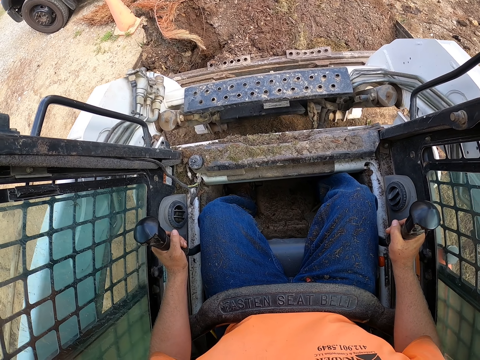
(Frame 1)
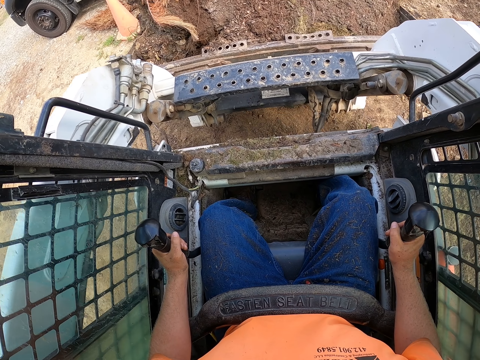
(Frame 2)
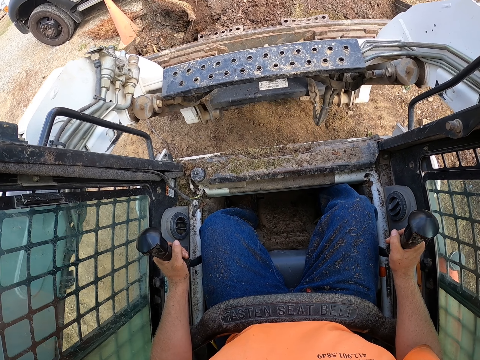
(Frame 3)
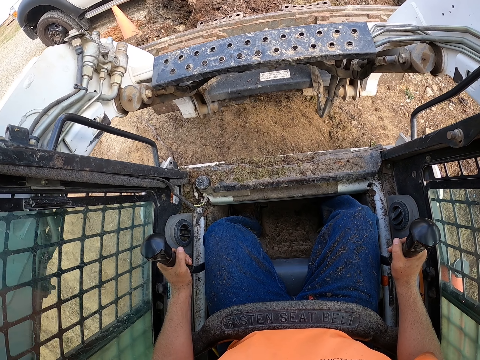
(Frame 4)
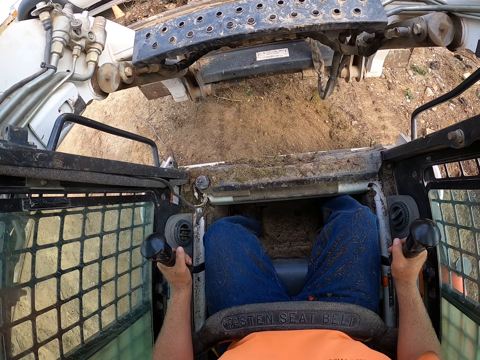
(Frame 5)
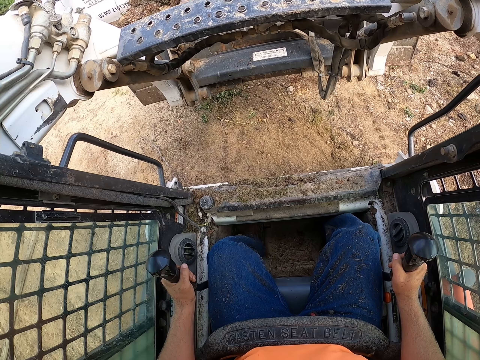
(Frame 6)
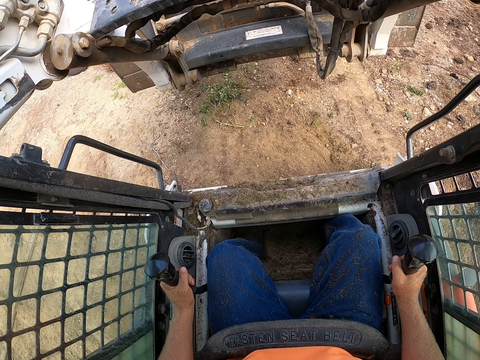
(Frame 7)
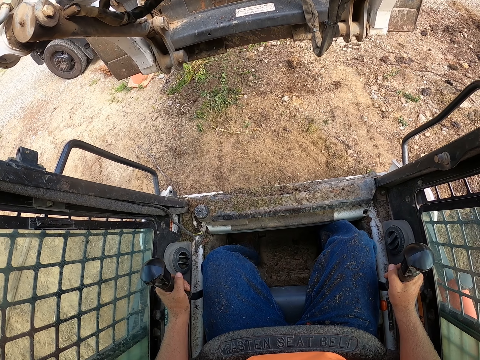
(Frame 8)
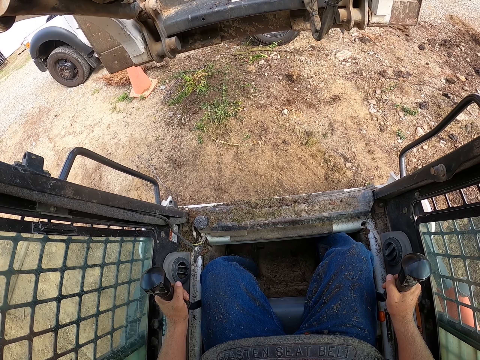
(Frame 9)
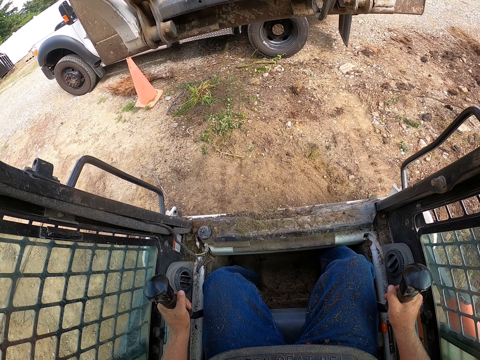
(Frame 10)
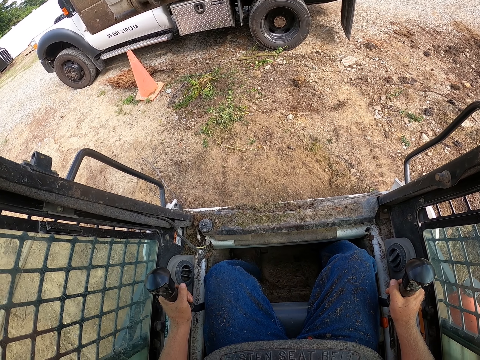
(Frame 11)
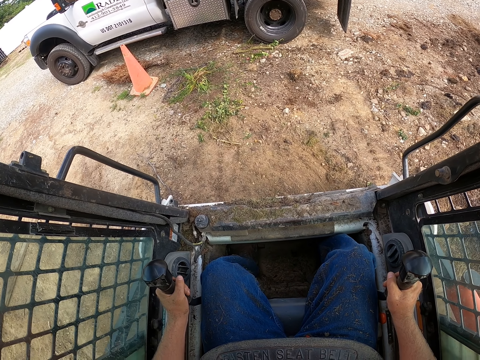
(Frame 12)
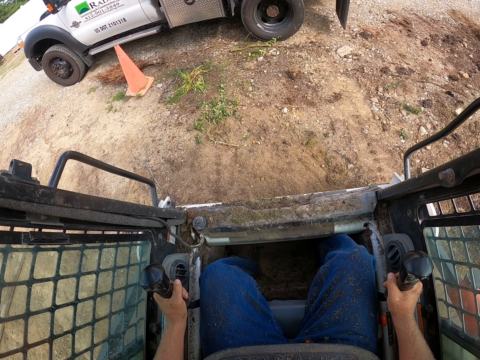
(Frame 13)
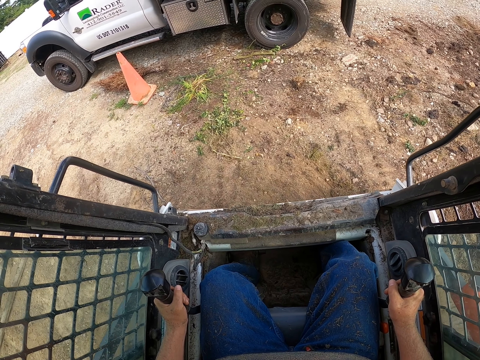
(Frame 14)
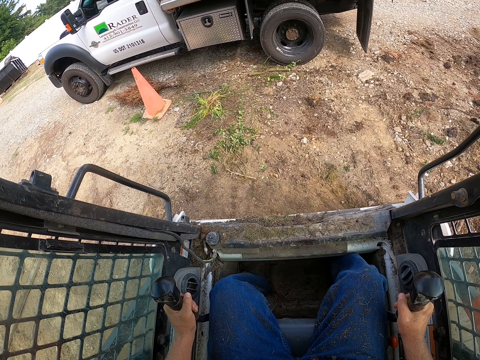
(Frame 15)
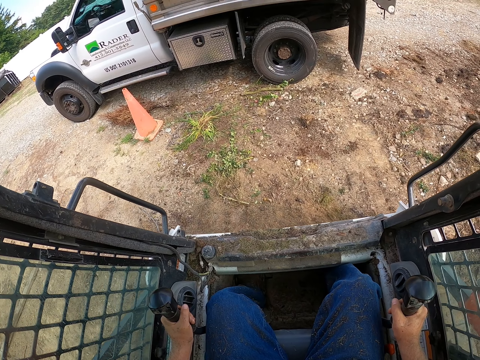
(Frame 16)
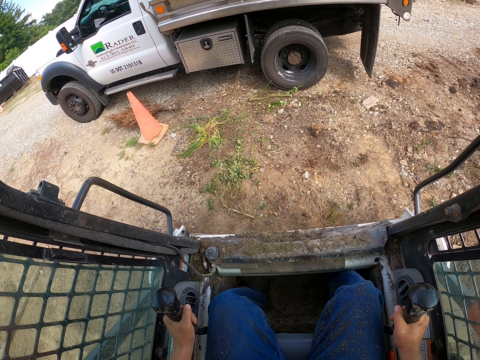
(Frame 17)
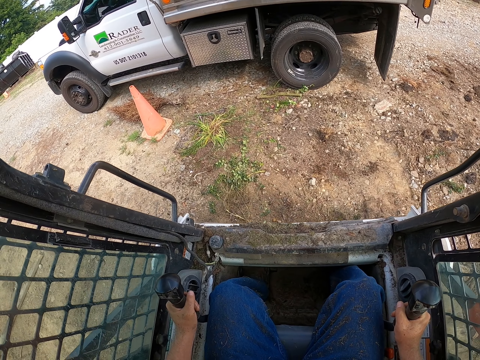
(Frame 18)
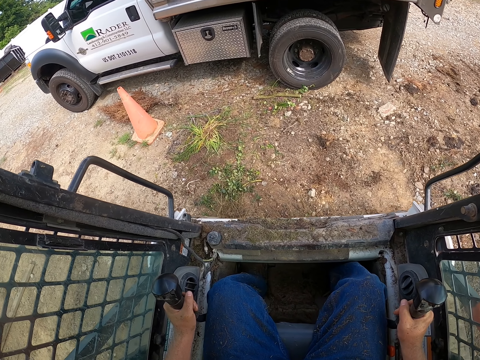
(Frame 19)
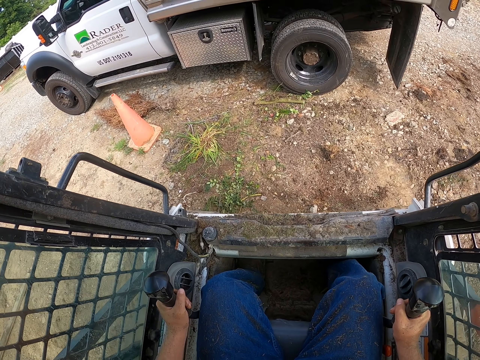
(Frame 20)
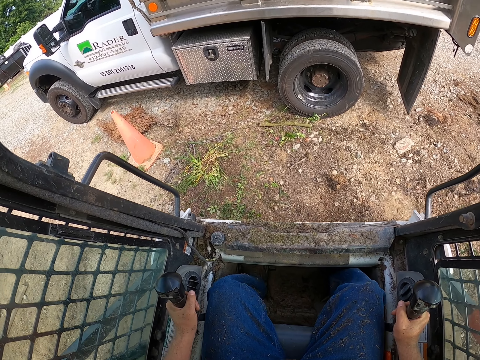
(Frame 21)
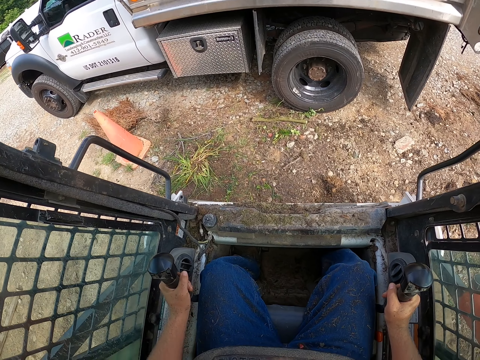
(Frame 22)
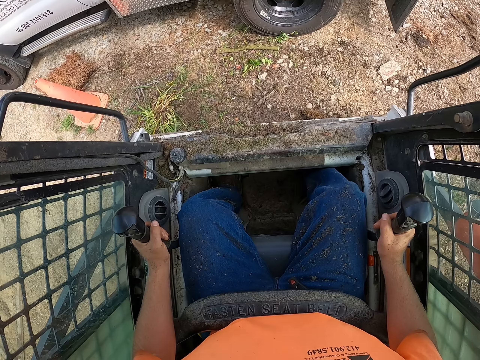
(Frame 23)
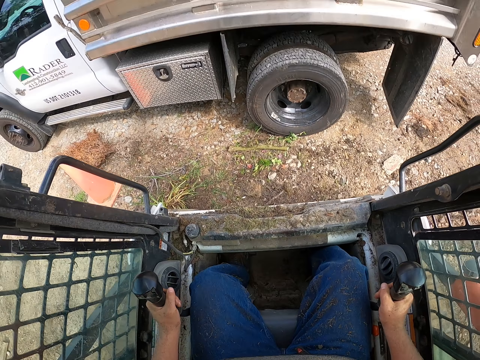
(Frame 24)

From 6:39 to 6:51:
The camera wearer unloads soil in the truck with a forklift.

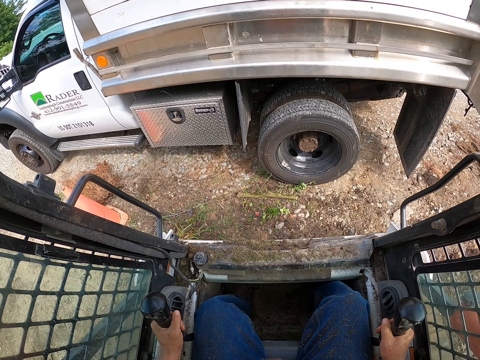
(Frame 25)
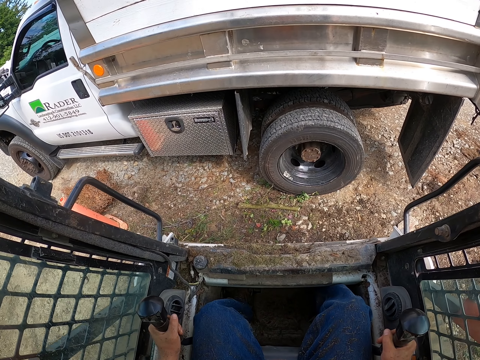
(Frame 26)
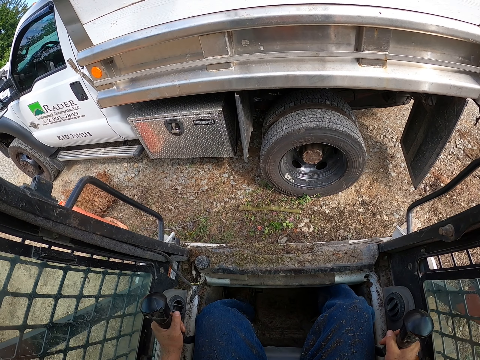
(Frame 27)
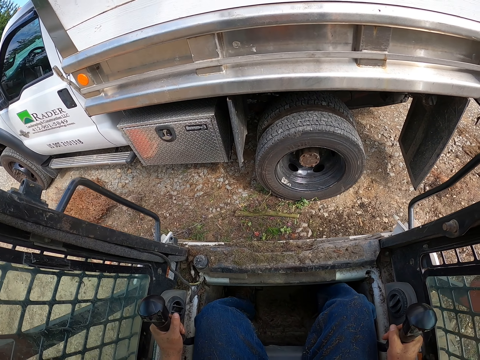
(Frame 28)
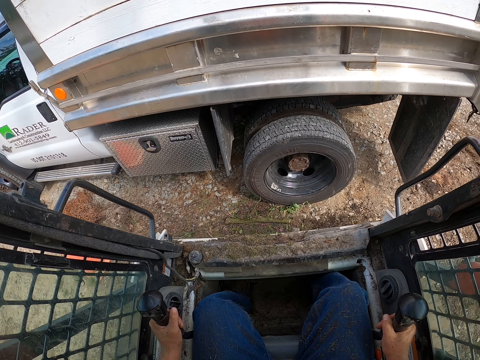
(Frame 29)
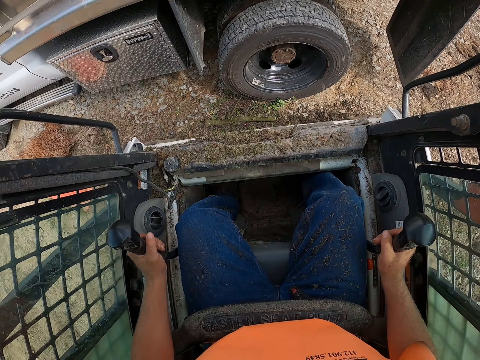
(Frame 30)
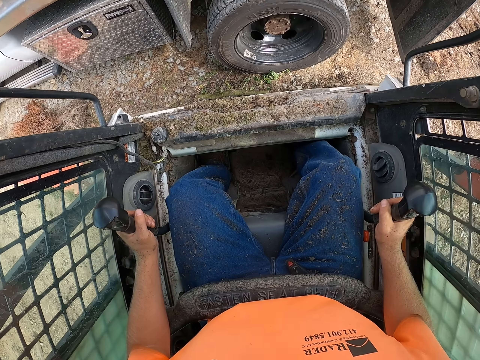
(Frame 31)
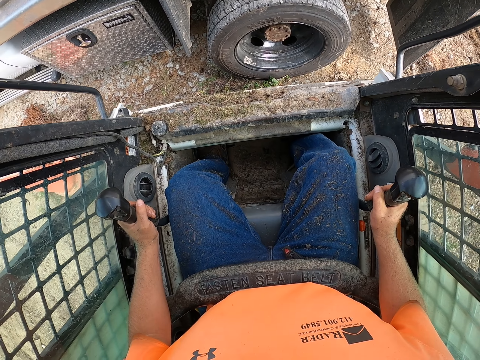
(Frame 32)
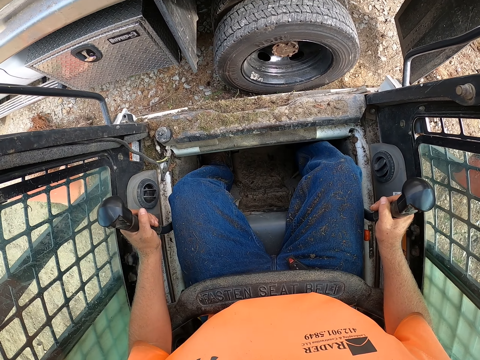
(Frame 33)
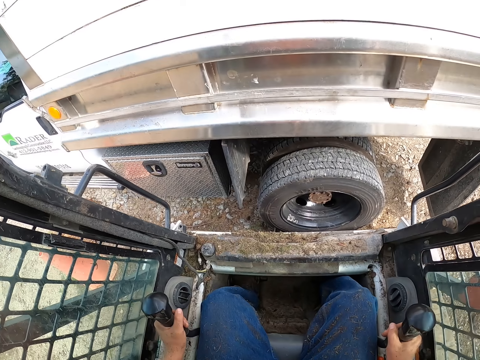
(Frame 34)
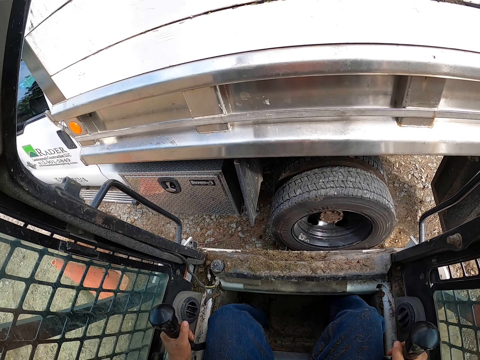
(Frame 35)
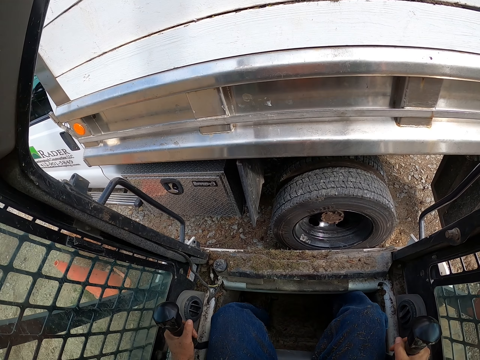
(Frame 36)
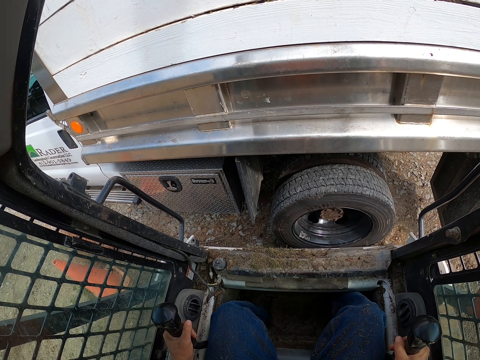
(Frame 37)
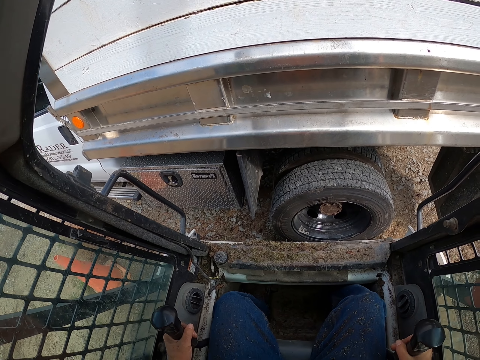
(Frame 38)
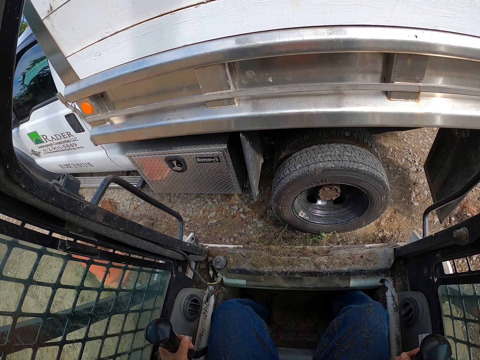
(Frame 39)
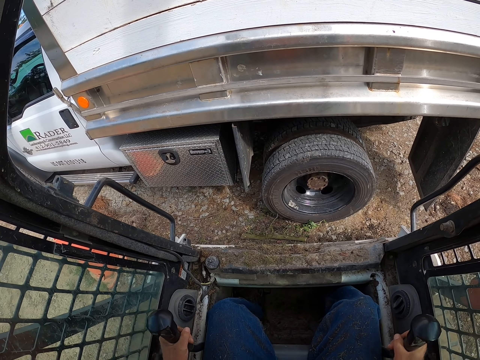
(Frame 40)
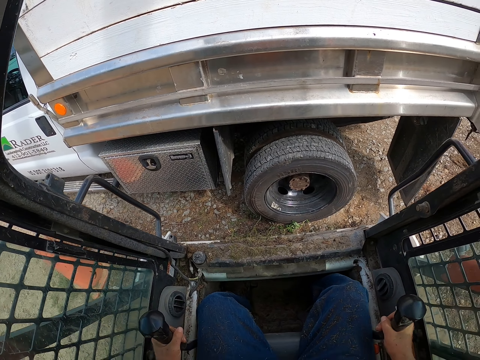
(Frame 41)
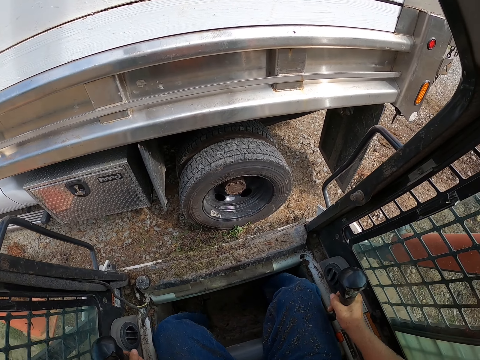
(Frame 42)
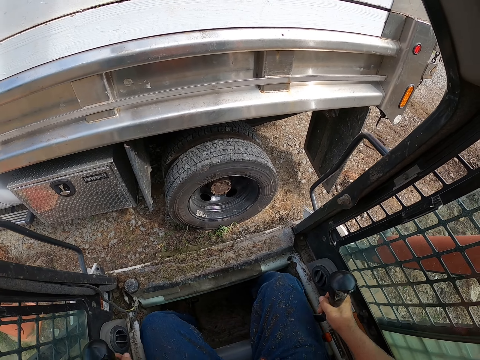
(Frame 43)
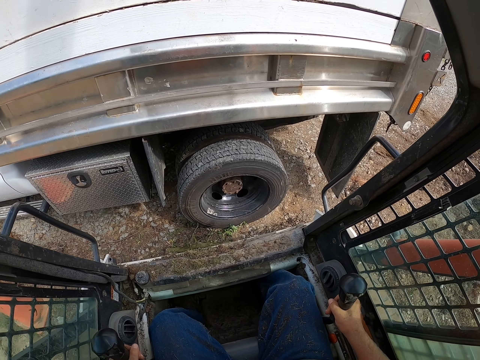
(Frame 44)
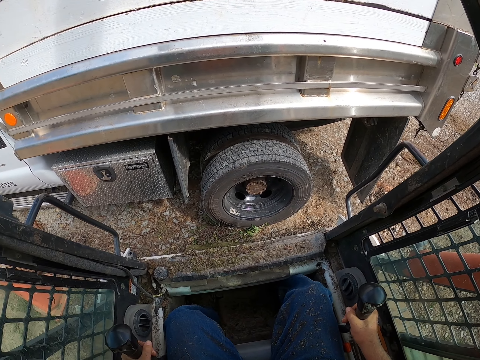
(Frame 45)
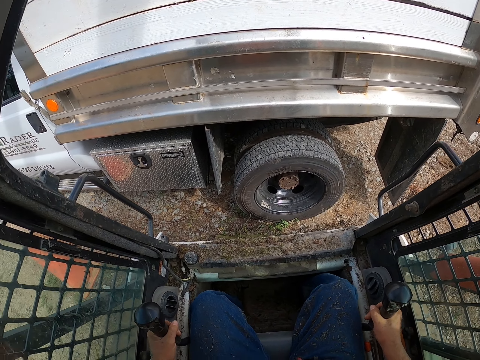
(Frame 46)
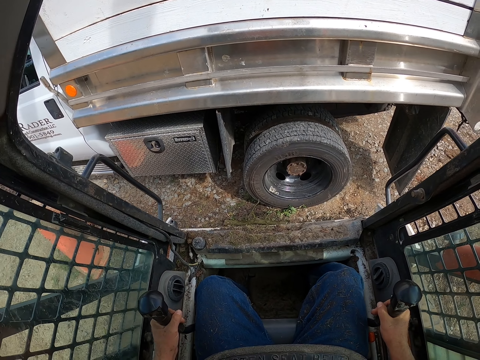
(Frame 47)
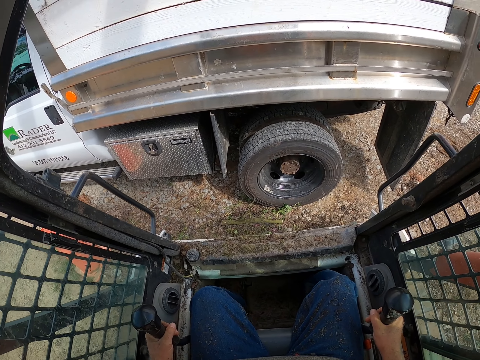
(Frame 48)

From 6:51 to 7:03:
The camera wearer offloads mulch from the track loader into the truck.

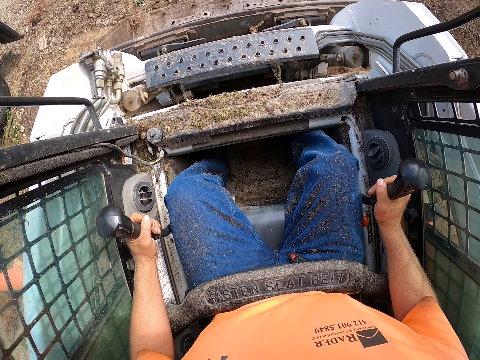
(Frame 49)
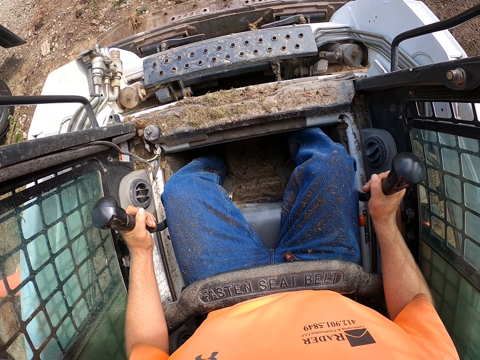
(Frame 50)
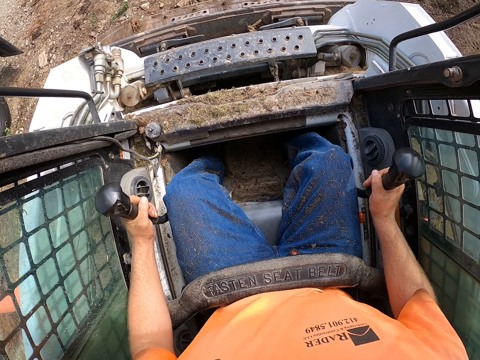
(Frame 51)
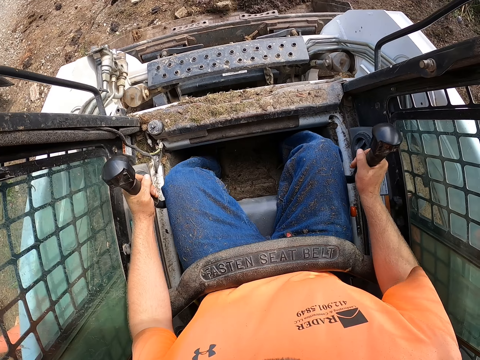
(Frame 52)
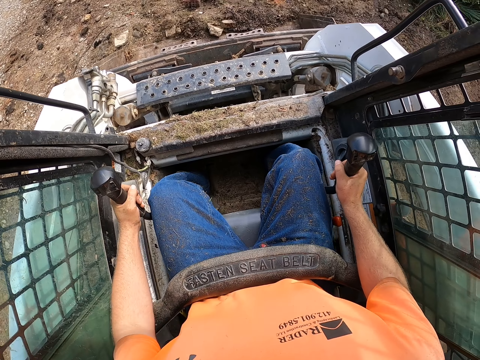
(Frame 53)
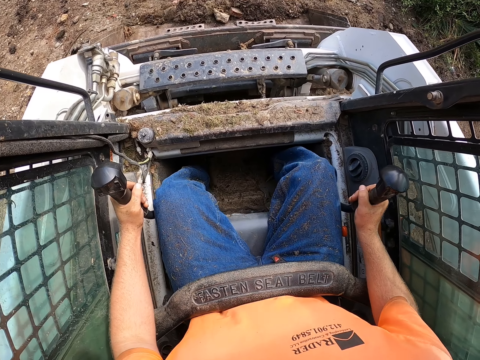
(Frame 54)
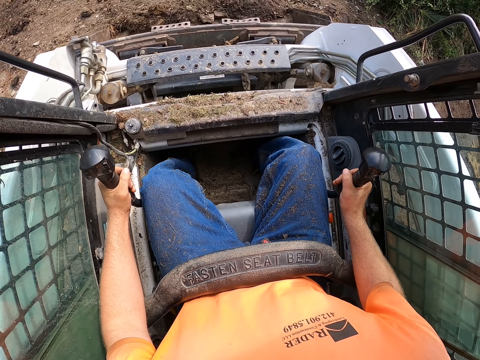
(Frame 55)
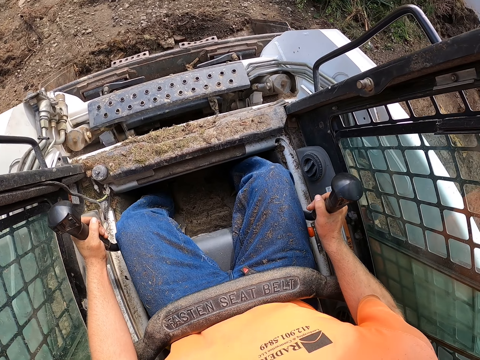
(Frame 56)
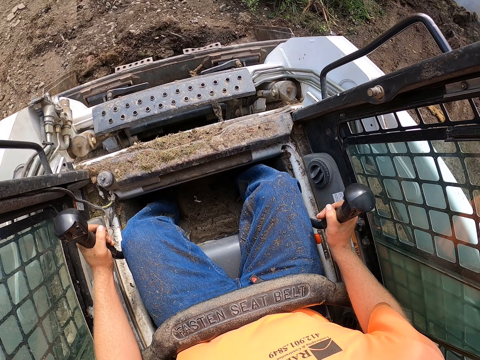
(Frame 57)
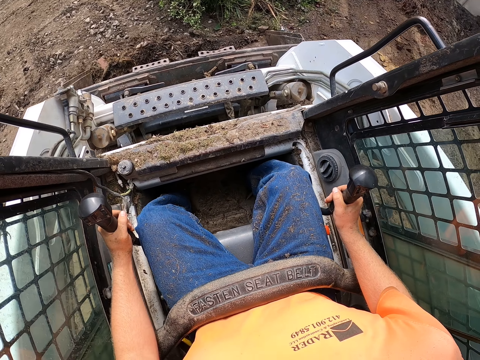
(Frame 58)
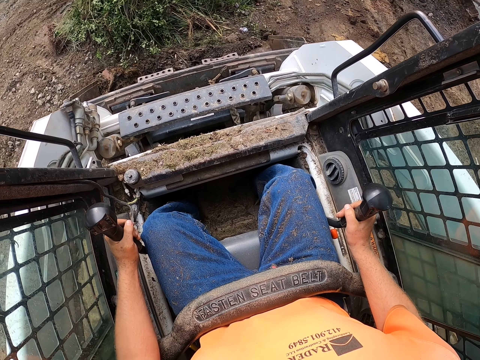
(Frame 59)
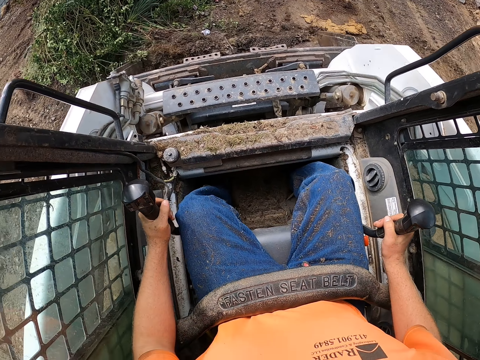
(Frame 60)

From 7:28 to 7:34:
The camera wearer packs mulch from the floor with the track loader.
